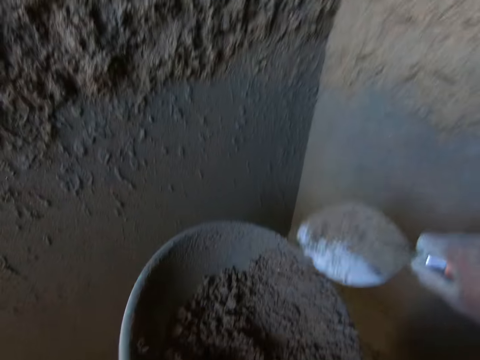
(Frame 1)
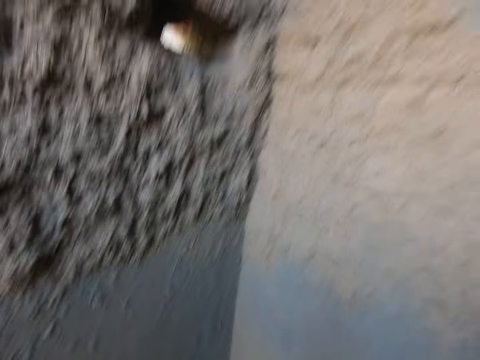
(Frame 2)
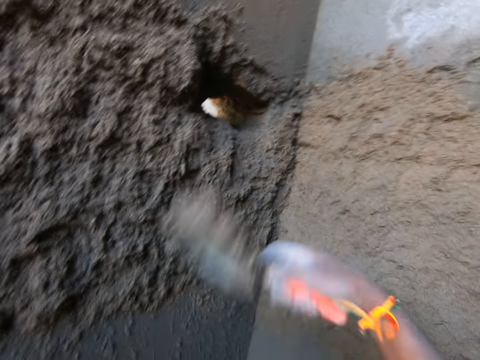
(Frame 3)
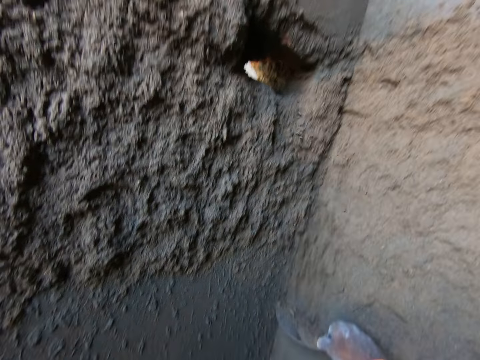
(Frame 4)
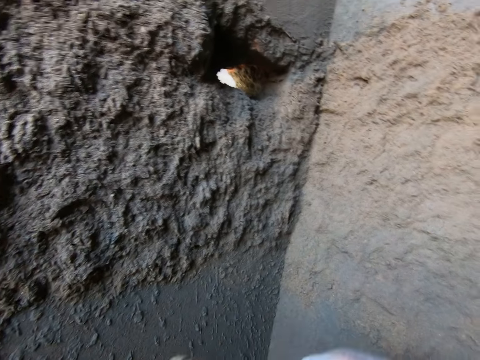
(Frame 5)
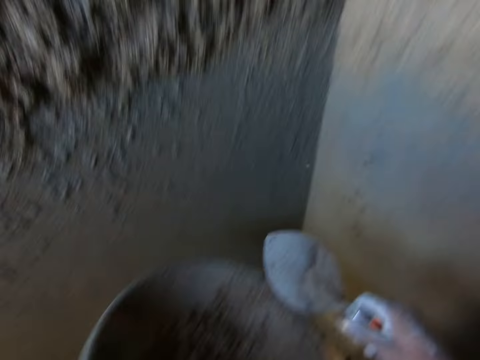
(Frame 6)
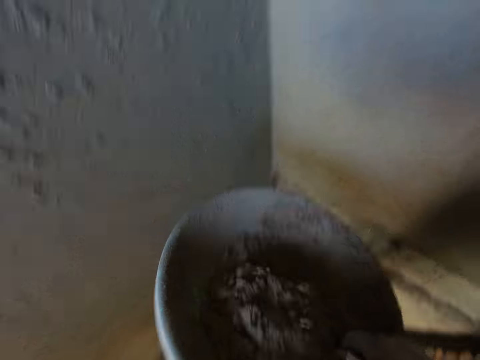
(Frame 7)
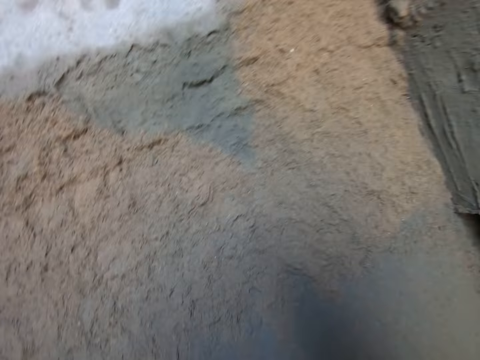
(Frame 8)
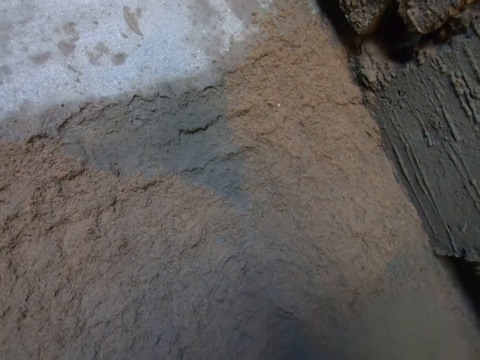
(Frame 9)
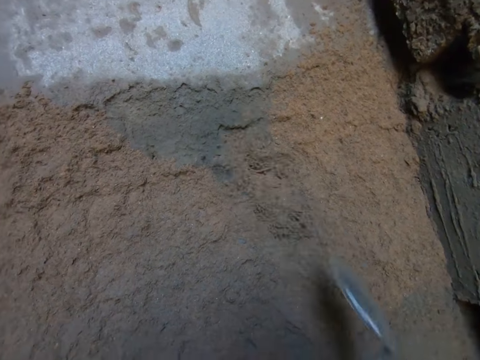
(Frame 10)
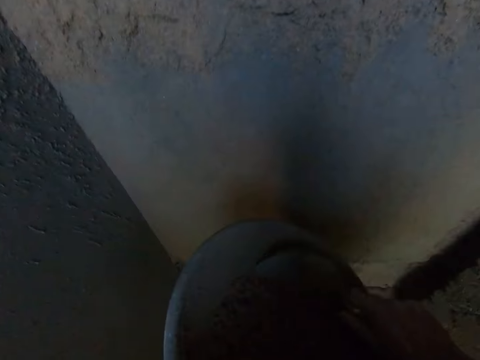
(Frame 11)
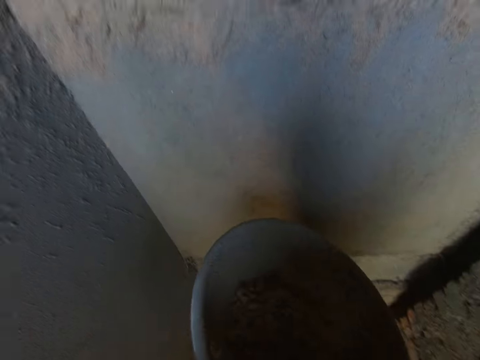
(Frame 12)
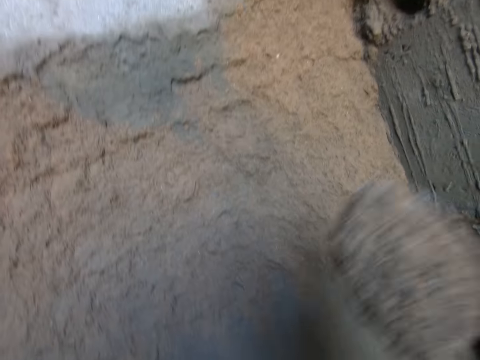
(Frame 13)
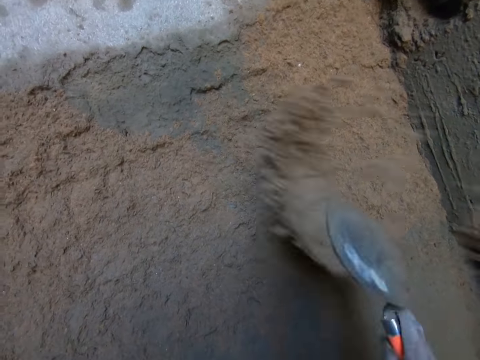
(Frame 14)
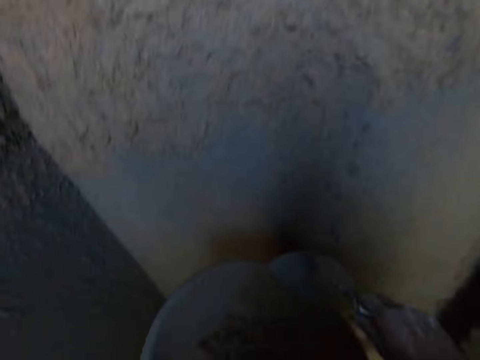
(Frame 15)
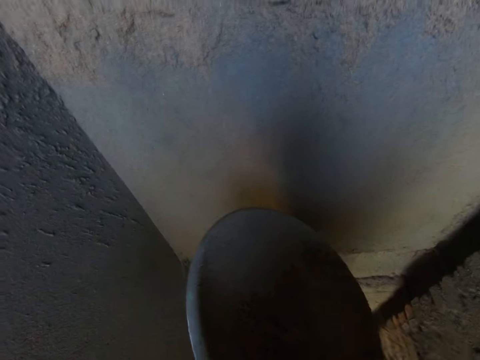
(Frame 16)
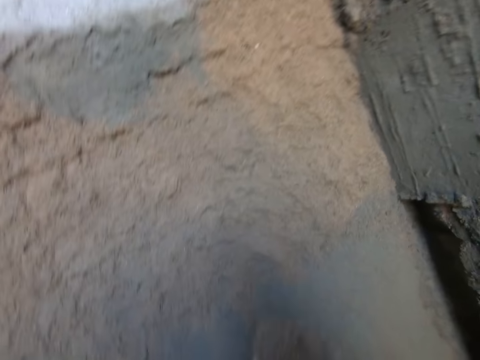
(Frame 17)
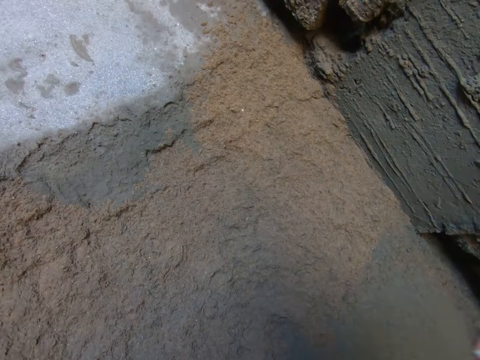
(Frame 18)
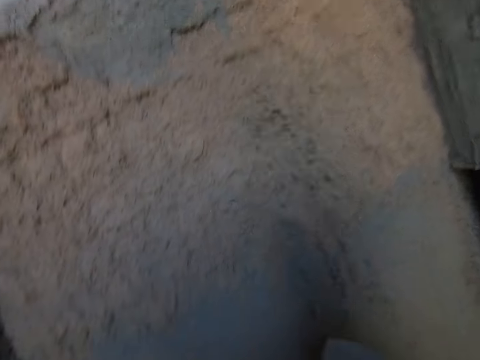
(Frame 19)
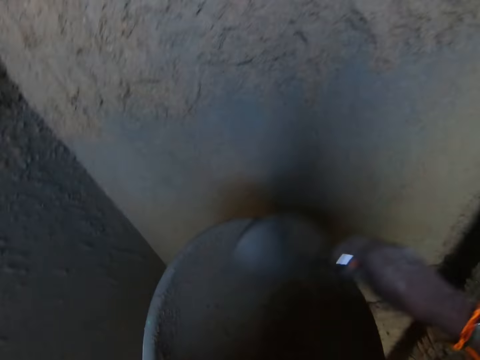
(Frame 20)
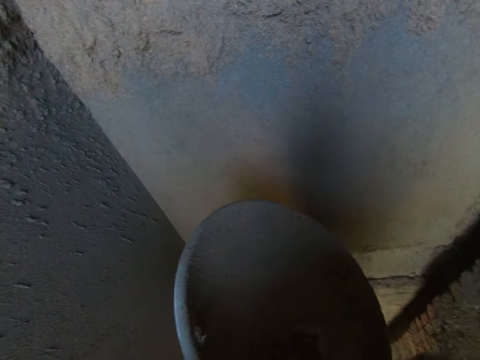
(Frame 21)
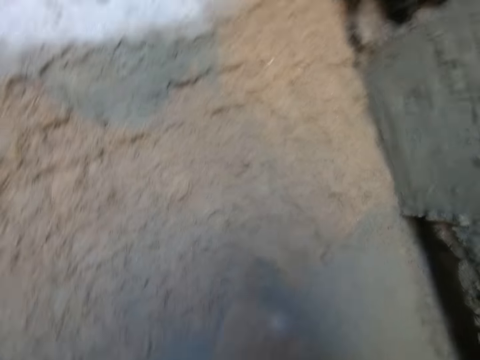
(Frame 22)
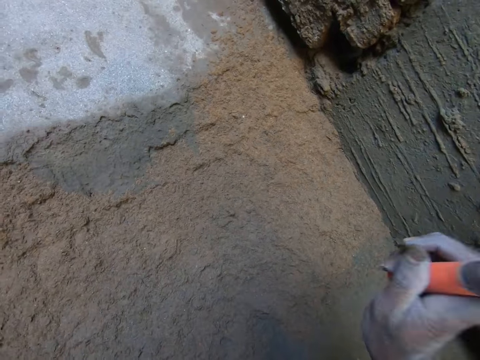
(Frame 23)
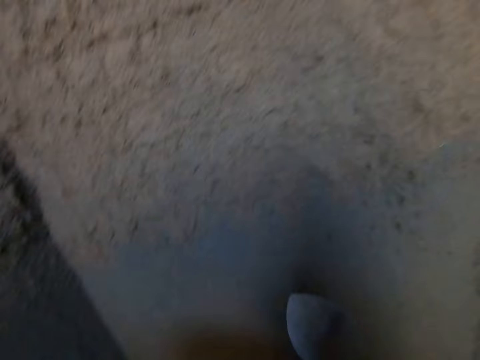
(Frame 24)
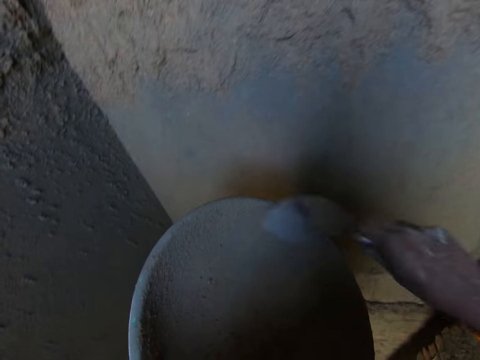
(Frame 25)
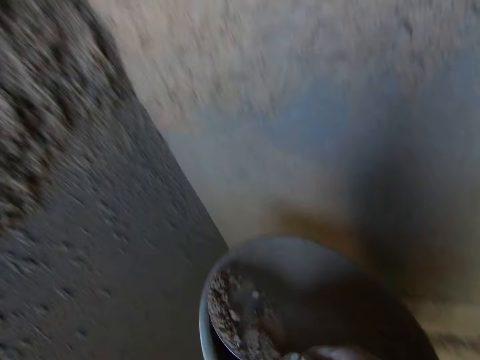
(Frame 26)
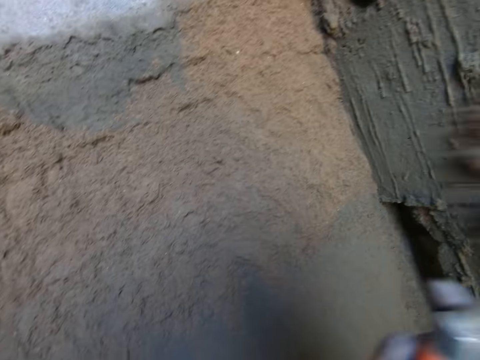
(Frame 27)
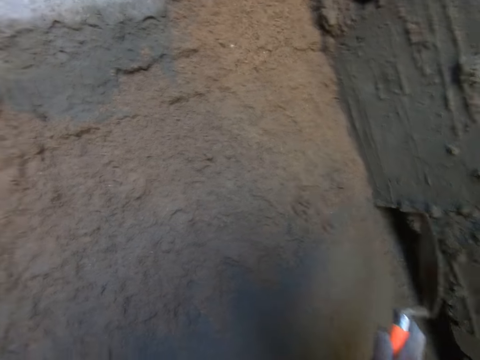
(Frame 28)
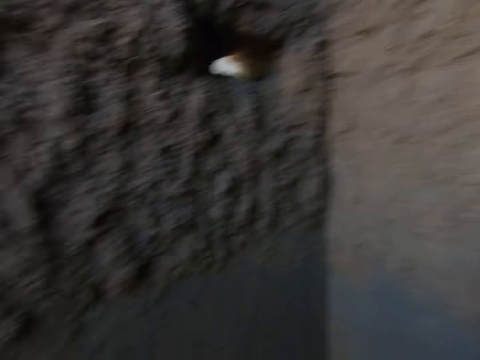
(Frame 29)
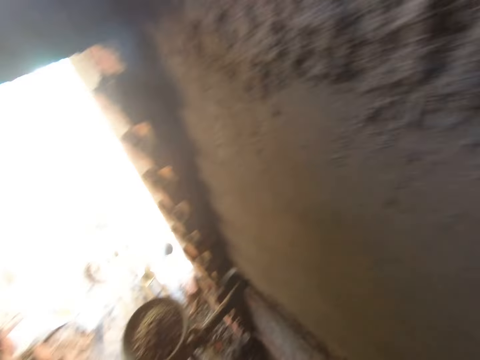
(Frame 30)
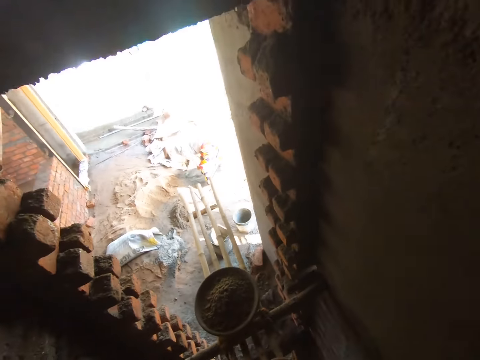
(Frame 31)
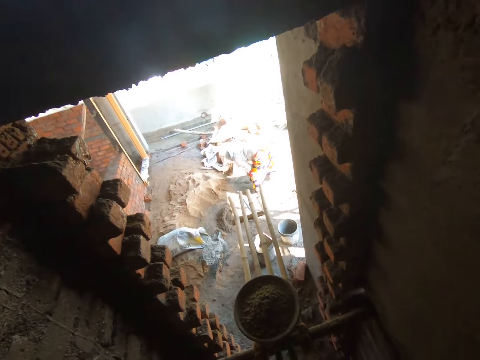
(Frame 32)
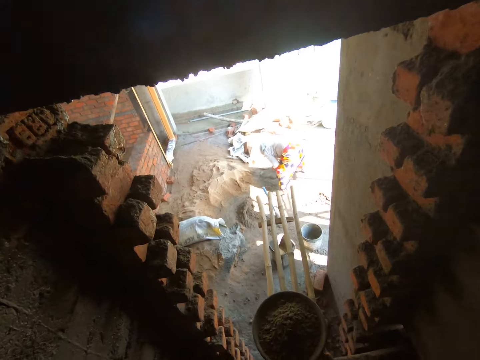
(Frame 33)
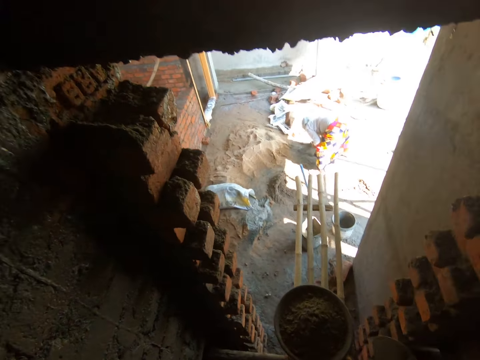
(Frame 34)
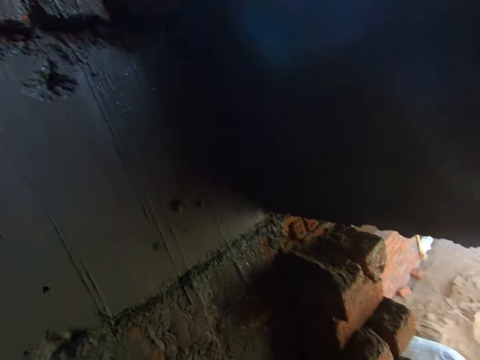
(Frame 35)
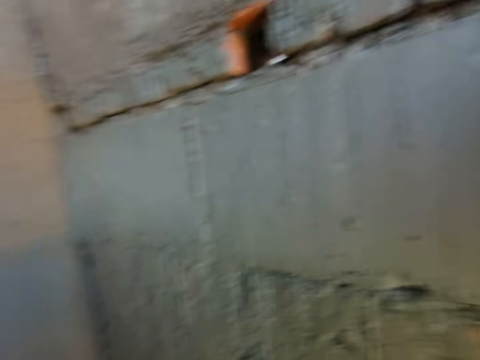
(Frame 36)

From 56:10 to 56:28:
The camera wearer packs the sand from the head pan with the trowel in his right hand. He looks at the head pan. He pours the sand on the wall with the trowel in his right hand. He looks at the wall. He snatches the sand from the wall with the trowel in his right hand. He pours the sand on the wall with the trowel in his right hand. He packs the sand from the head pan with the trowel in his right hand. He looks at the head pan. He looks at the wall. He pours the sand on the wall with the trowel in his right hand. He packs the sand from the head pan with the trowel in his right hand. He looks at the head pan. He pours the sand on the wall with the trowel in his right hand. He looks at the wall. He packs the sand from the head pan with the trowel in his right hand. He looks at the head pan. He looks at the wall. He pours the sand on the wall with the trowel in his right hand. He scrapes the head pan with the trowel in his right hand. He looks at the head pan. He packs the sand from the head pan with the trowel in his right hand. He looks at the wall. He pours the sand on the wall with the trowel in his right hand. He packs the sand from the head pan with the trowel in his right hand. He looks at the head pan. He looks at the wall. He pours the sand on the wall with the trowel in his right hand. He turns around. The woman holds a wood plank with her right hand, and places the wood plank on the ground with her right hand.

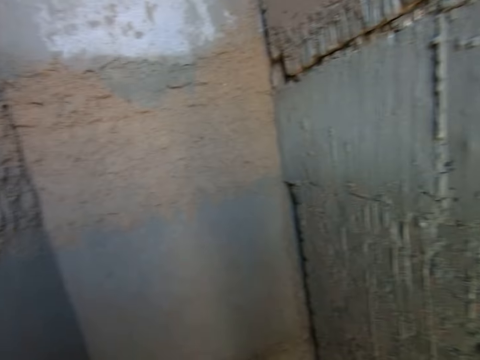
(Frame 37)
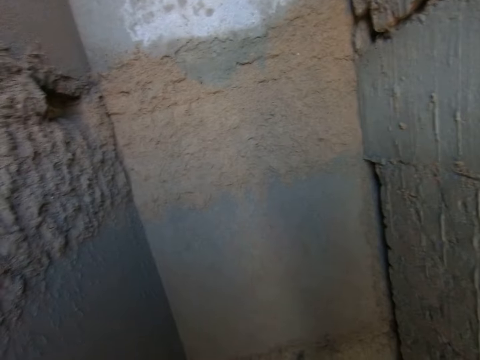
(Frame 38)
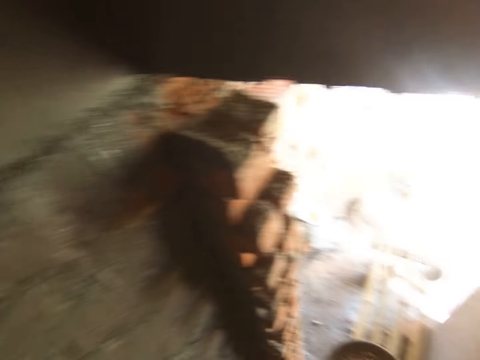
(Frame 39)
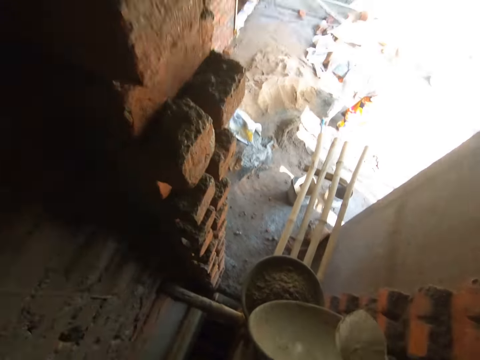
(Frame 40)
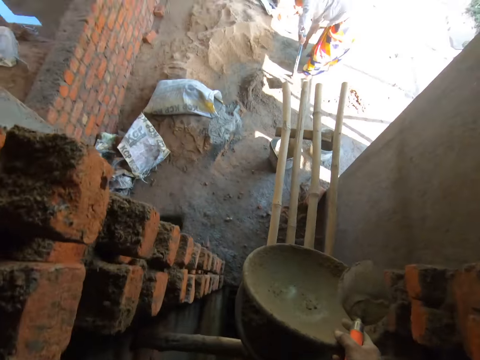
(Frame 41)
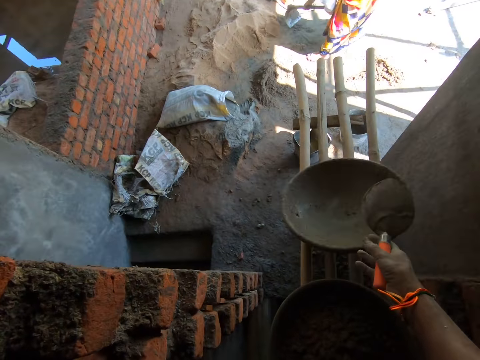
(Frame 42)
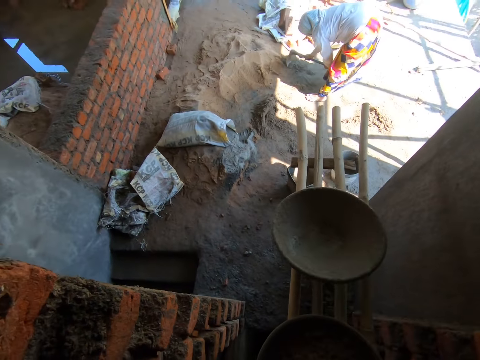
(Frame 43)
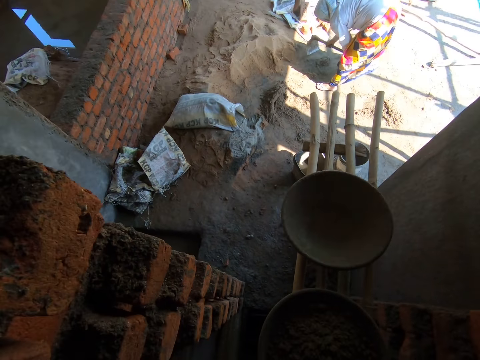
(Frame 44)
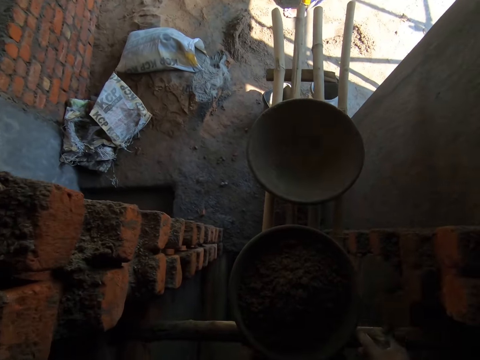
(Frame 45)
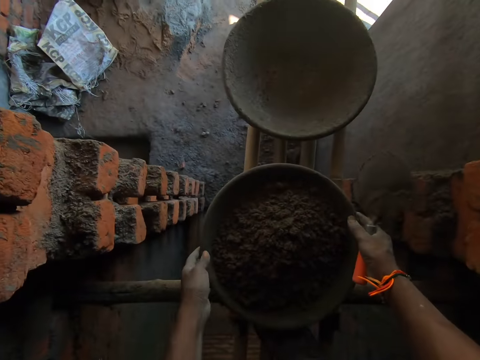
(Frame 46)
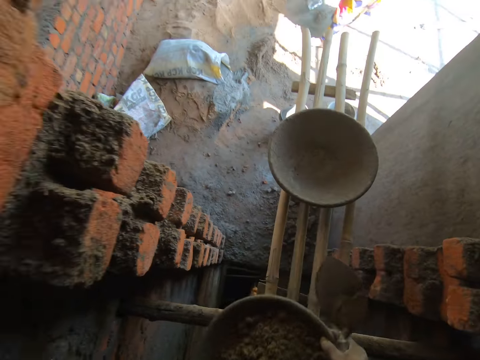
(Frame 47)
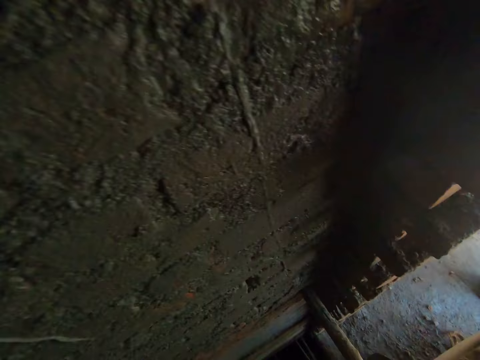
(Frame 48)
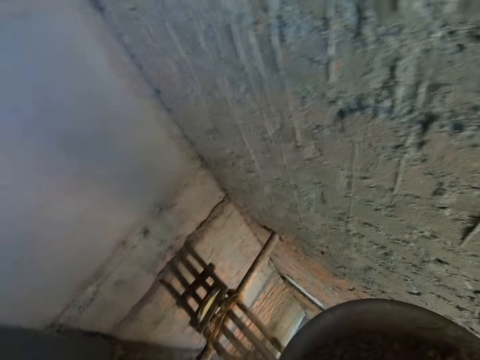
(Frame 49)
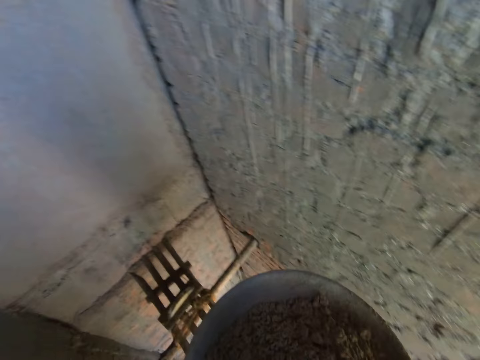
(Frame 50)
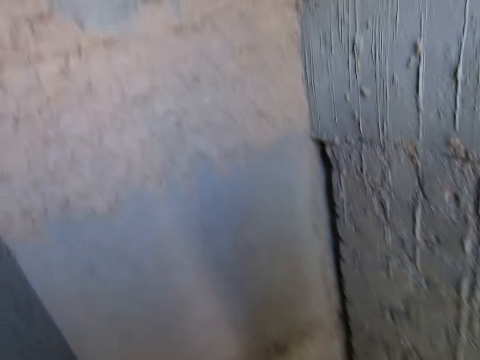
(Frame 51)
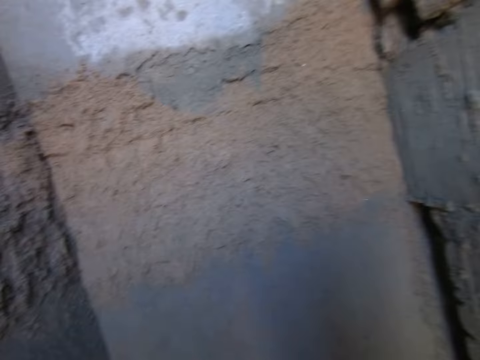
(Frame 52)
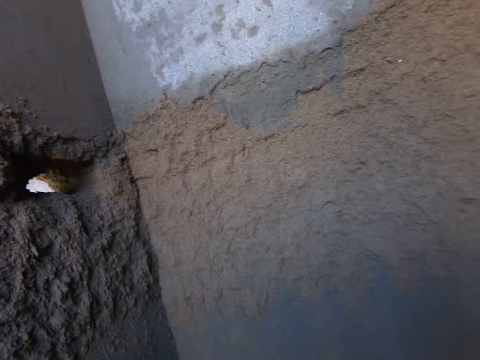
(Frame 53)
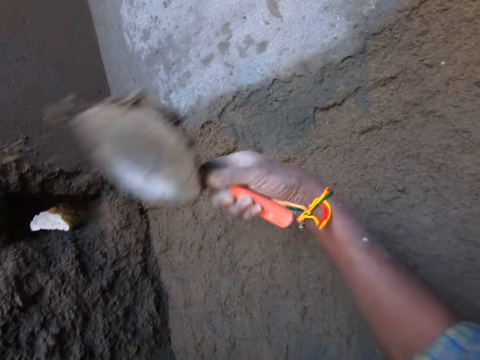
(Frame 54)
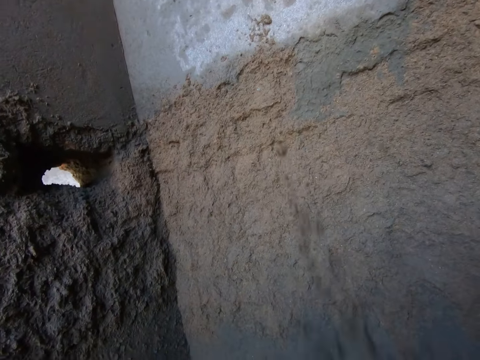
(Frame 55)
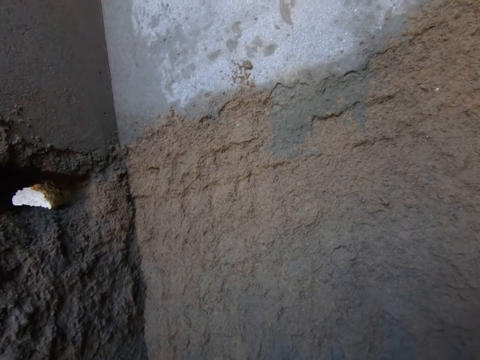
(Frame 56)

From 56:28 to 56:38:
The woman holds a hoe with her right hand, and gathers sand on the ground with the hoe in her right hand. The camera wearer interacts with the woman. He holds the head pan with his right hand. He drops the head pan on the bamboo scaffolding with his right hand. The woman gathers sand on the ground with the hoe in her right hand. The camera wearer talks to the woman. He picks the head pan from the bamboo scaffolding with both hands. He turns around. He holds the head pan with his left hand. He packs the sand from the head pan with the trowel in his right hand. He looks at the head pan. He looks at the wall. He pours the sand on the wall with the trowel in his right hand. He packs the sand from the head pan with the trowel in his right hand.
